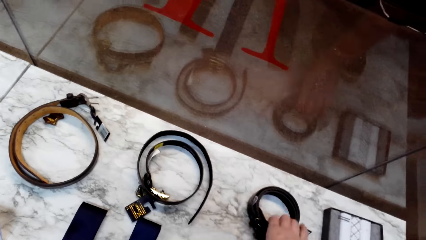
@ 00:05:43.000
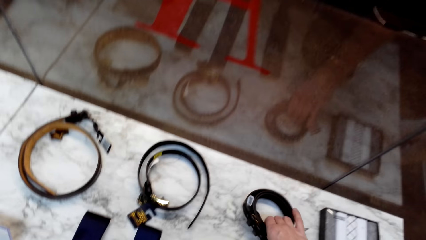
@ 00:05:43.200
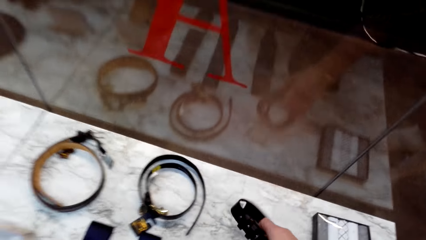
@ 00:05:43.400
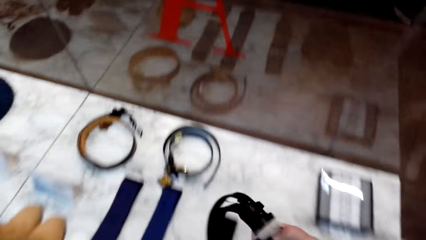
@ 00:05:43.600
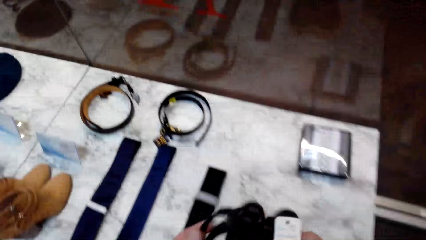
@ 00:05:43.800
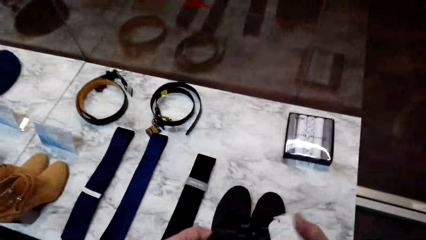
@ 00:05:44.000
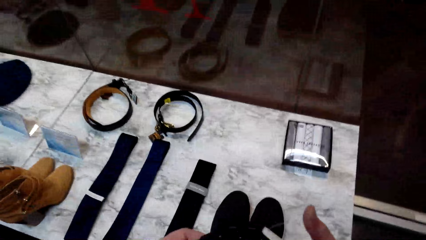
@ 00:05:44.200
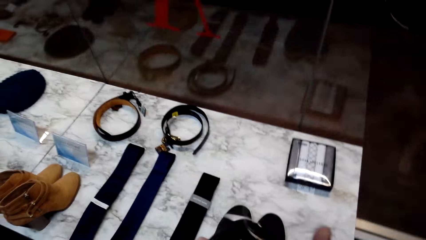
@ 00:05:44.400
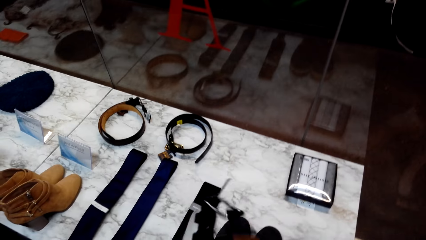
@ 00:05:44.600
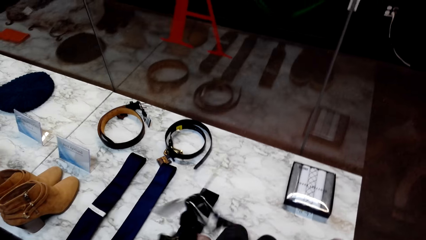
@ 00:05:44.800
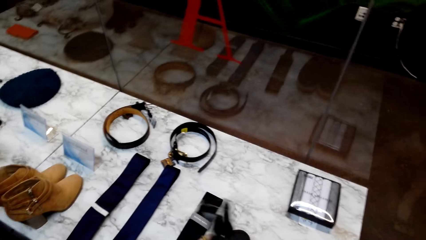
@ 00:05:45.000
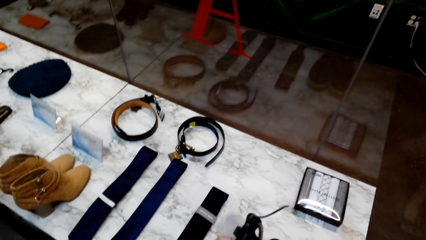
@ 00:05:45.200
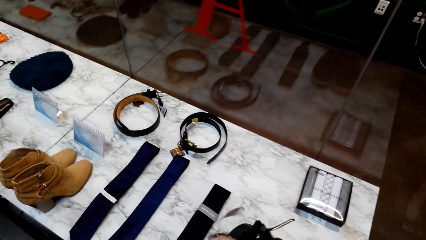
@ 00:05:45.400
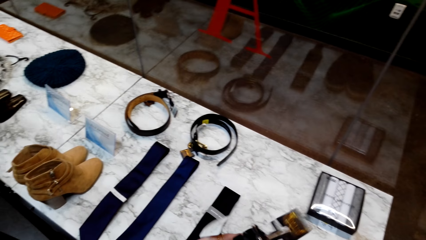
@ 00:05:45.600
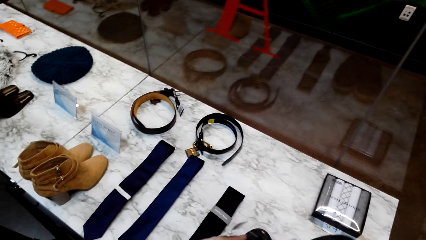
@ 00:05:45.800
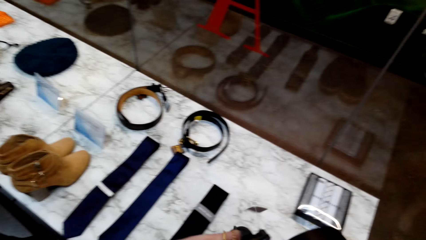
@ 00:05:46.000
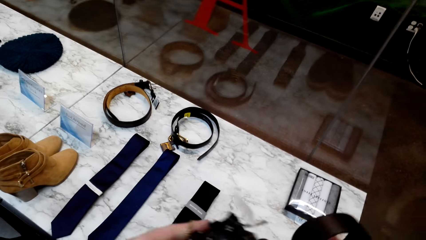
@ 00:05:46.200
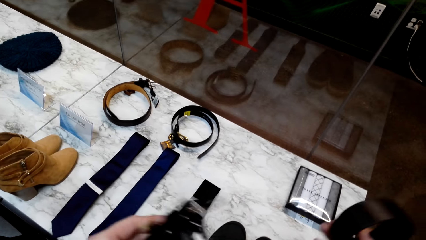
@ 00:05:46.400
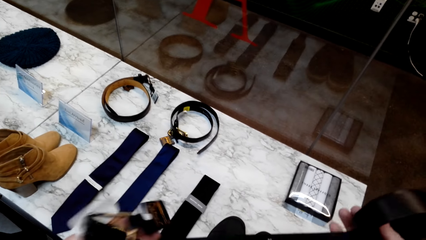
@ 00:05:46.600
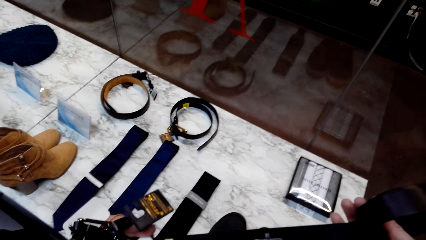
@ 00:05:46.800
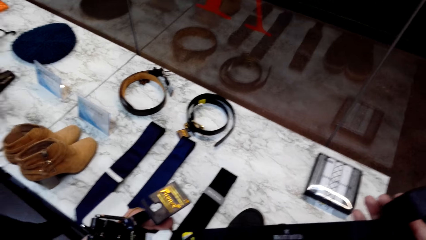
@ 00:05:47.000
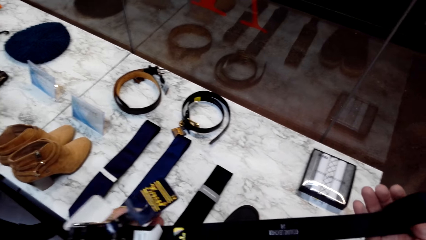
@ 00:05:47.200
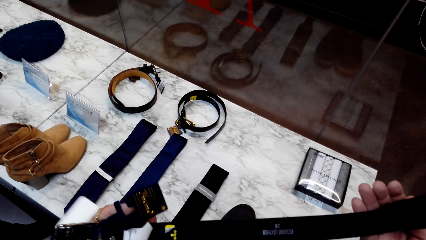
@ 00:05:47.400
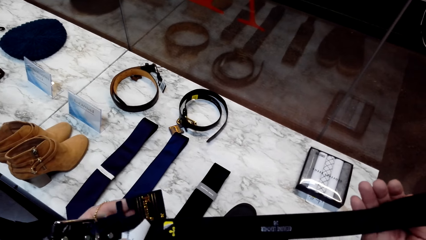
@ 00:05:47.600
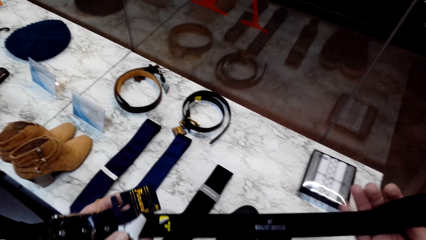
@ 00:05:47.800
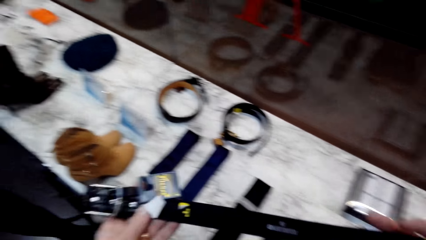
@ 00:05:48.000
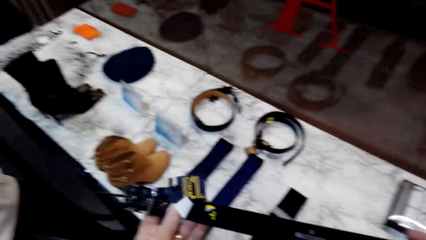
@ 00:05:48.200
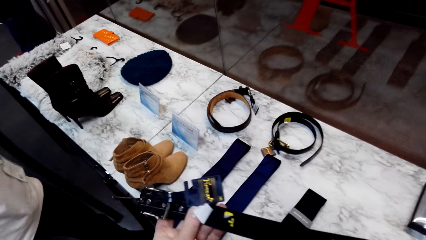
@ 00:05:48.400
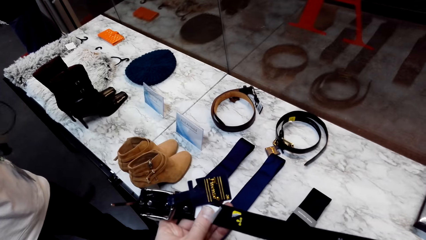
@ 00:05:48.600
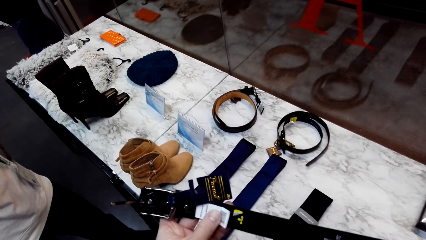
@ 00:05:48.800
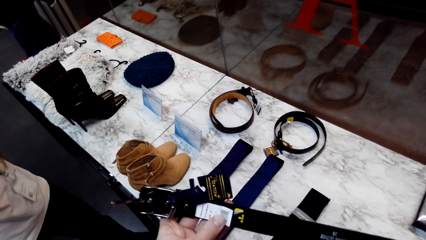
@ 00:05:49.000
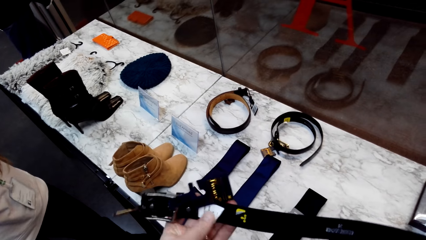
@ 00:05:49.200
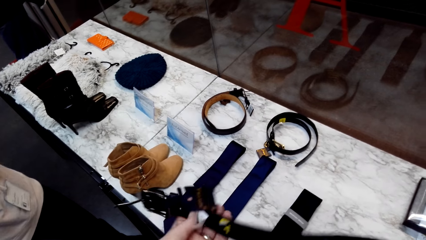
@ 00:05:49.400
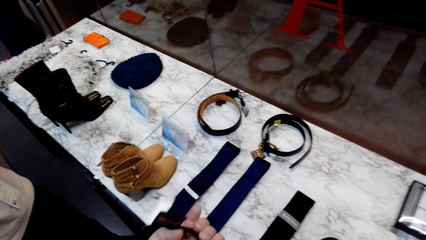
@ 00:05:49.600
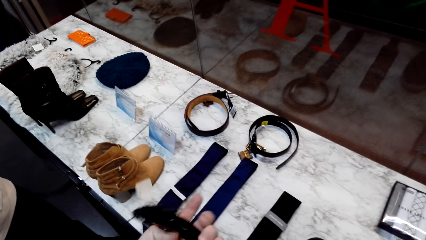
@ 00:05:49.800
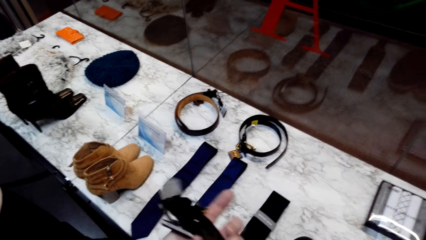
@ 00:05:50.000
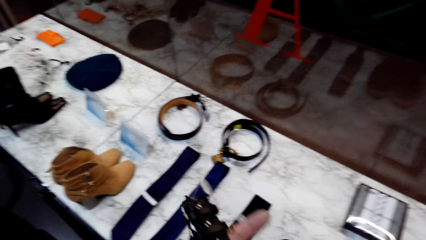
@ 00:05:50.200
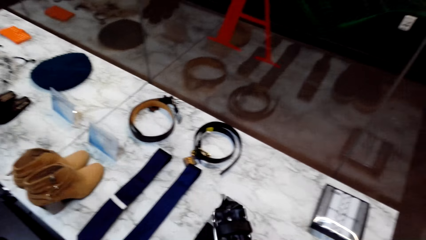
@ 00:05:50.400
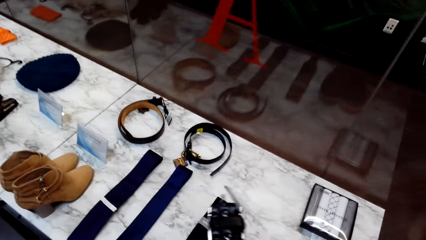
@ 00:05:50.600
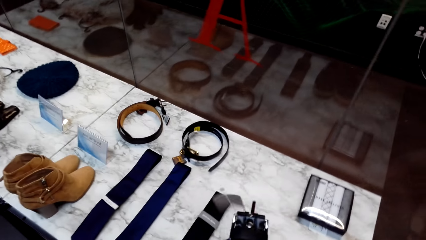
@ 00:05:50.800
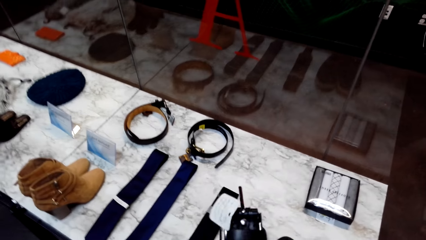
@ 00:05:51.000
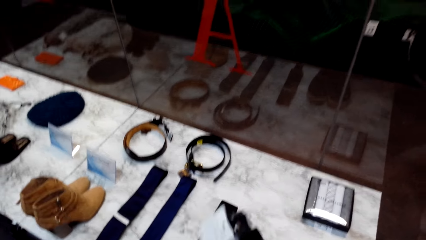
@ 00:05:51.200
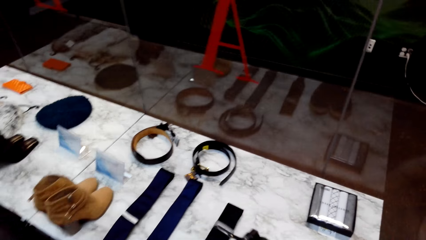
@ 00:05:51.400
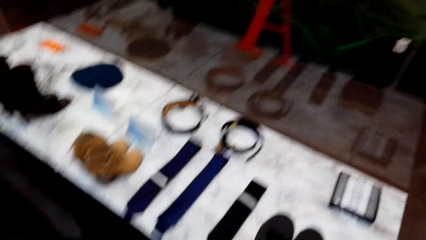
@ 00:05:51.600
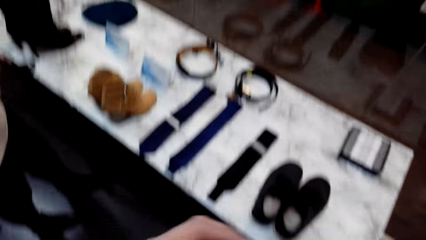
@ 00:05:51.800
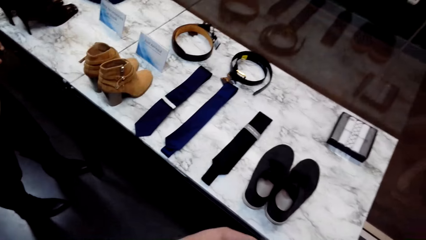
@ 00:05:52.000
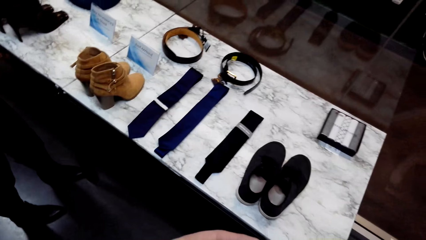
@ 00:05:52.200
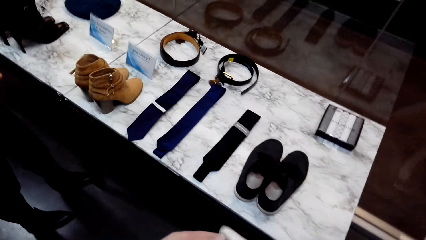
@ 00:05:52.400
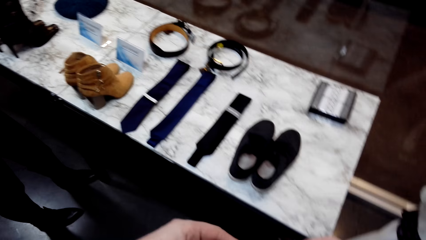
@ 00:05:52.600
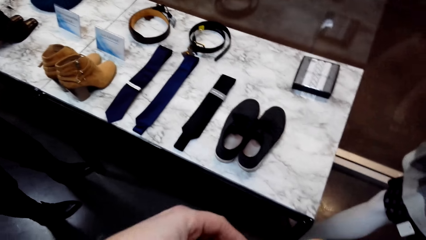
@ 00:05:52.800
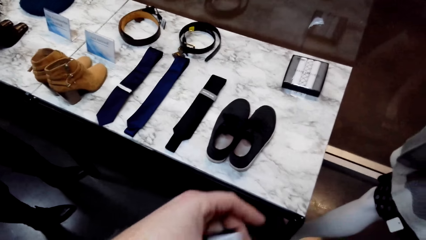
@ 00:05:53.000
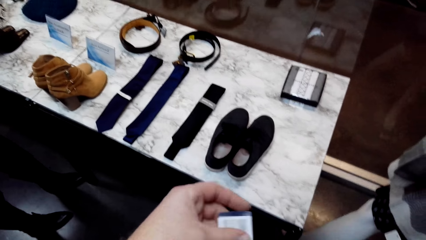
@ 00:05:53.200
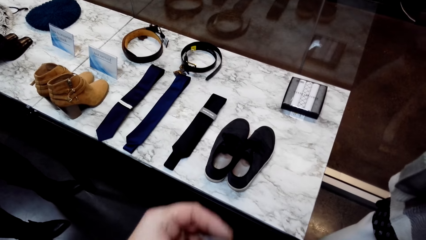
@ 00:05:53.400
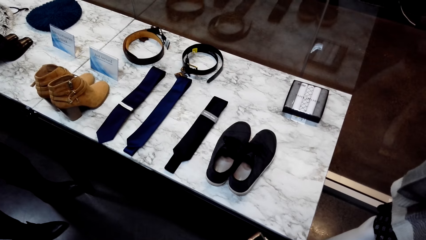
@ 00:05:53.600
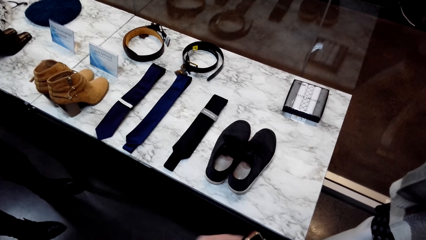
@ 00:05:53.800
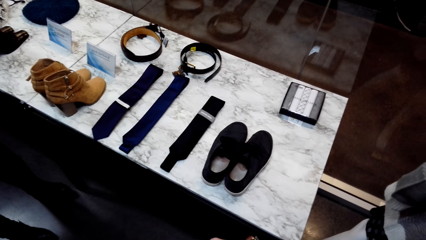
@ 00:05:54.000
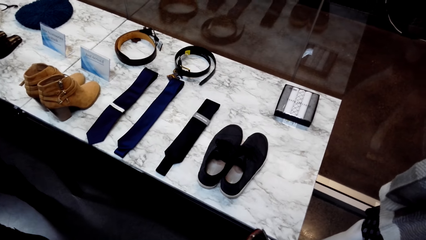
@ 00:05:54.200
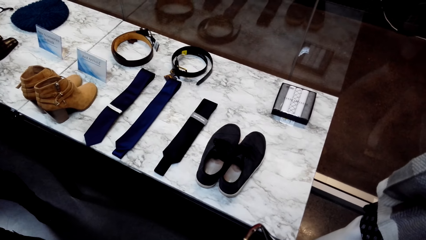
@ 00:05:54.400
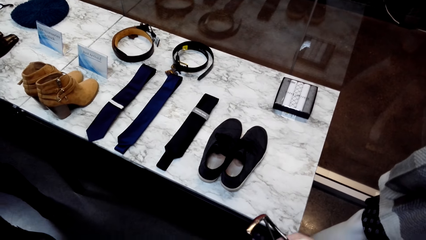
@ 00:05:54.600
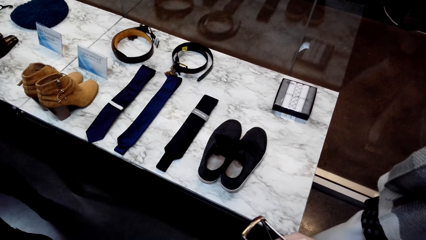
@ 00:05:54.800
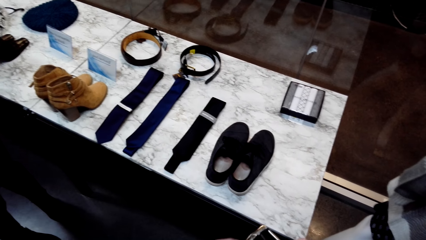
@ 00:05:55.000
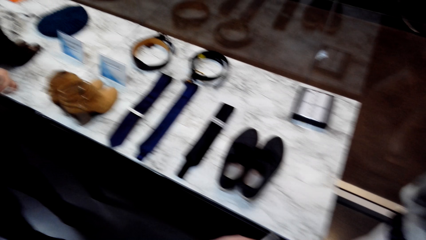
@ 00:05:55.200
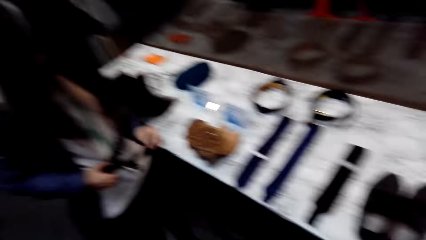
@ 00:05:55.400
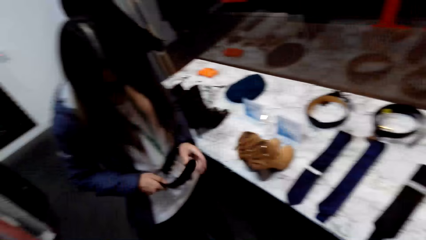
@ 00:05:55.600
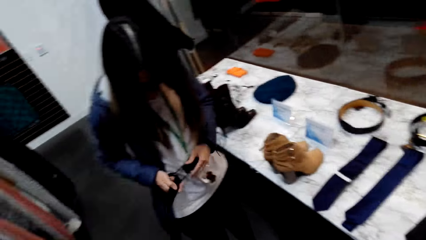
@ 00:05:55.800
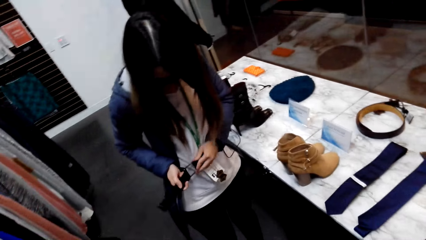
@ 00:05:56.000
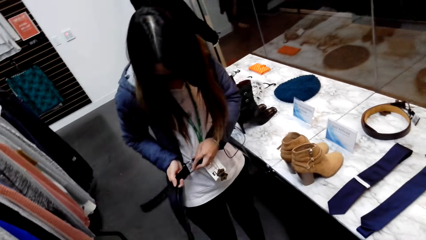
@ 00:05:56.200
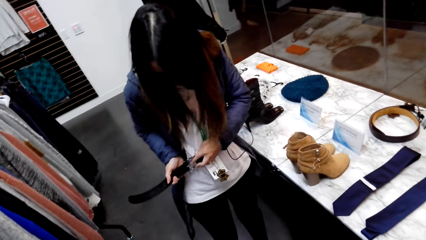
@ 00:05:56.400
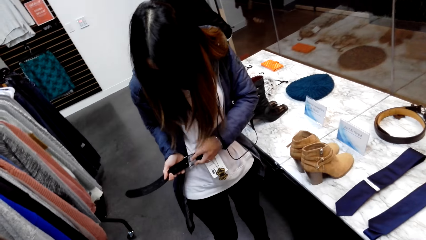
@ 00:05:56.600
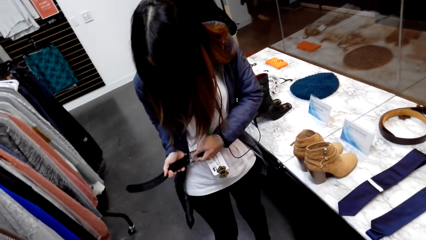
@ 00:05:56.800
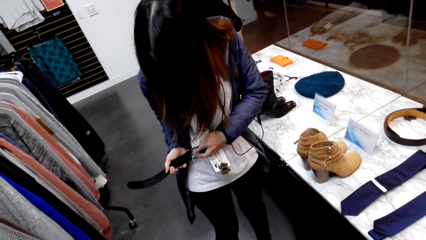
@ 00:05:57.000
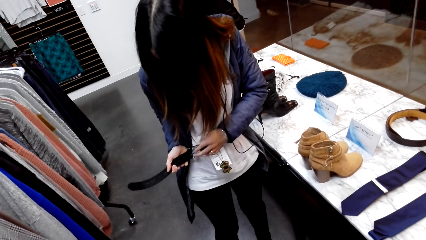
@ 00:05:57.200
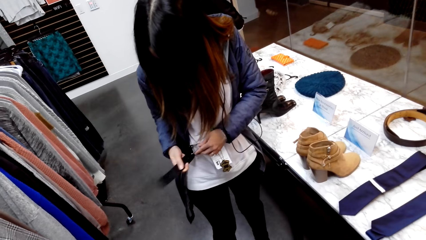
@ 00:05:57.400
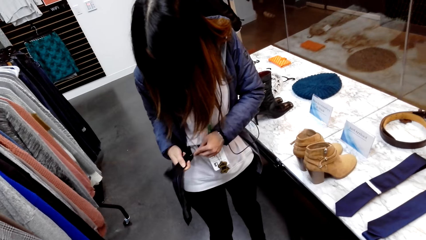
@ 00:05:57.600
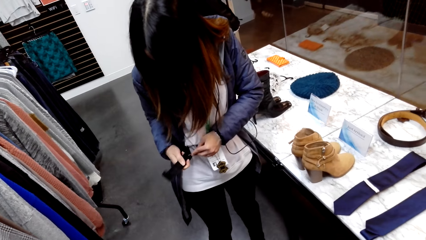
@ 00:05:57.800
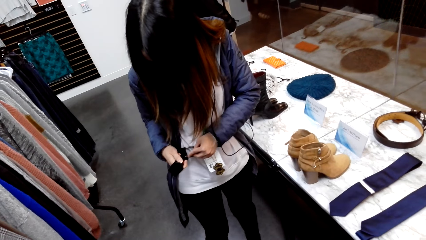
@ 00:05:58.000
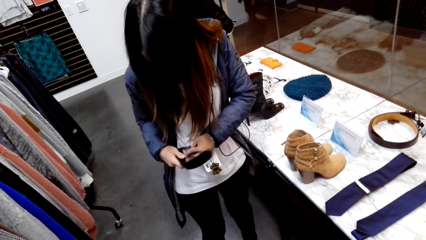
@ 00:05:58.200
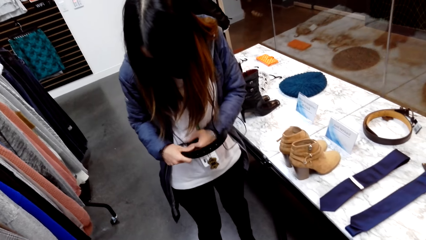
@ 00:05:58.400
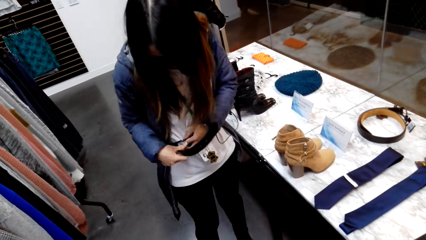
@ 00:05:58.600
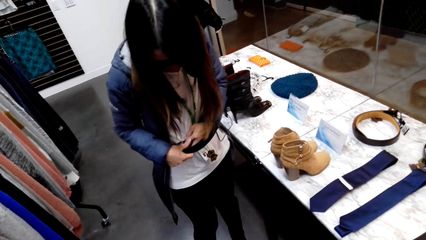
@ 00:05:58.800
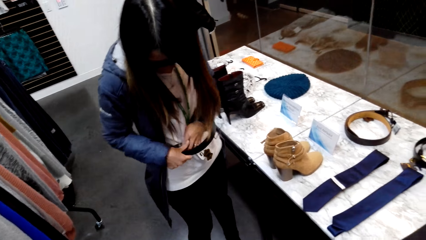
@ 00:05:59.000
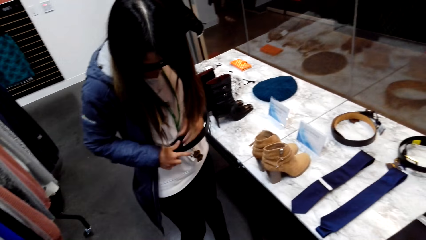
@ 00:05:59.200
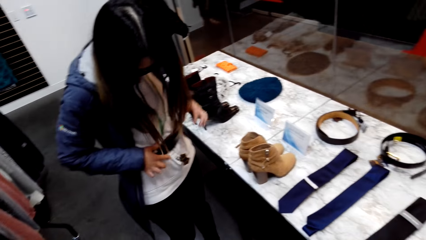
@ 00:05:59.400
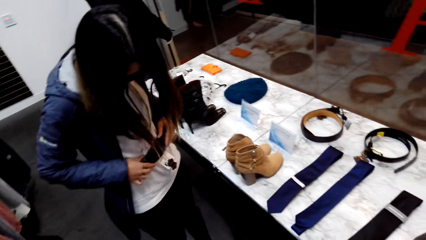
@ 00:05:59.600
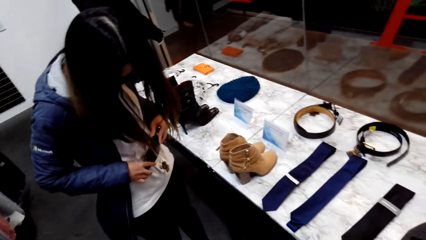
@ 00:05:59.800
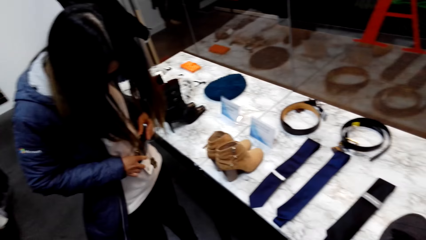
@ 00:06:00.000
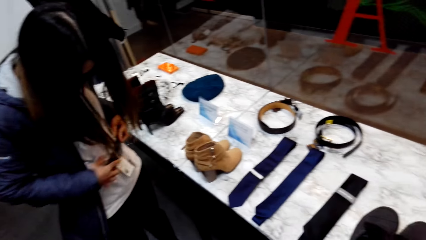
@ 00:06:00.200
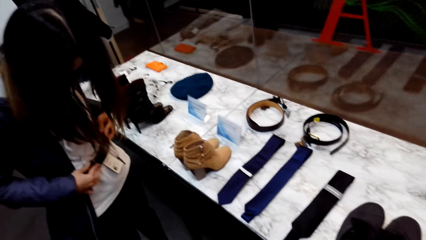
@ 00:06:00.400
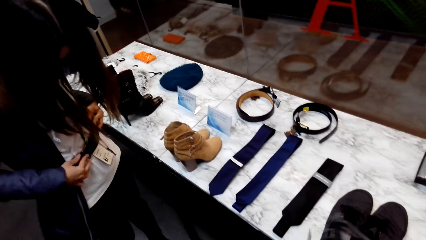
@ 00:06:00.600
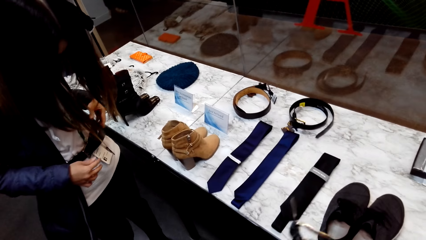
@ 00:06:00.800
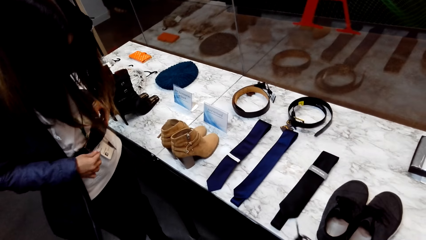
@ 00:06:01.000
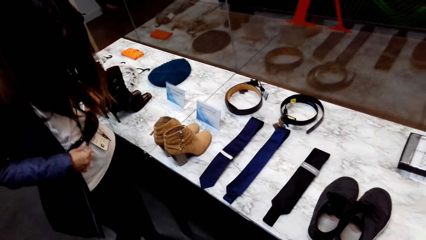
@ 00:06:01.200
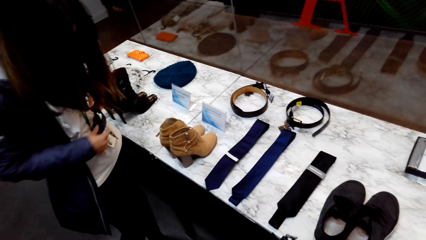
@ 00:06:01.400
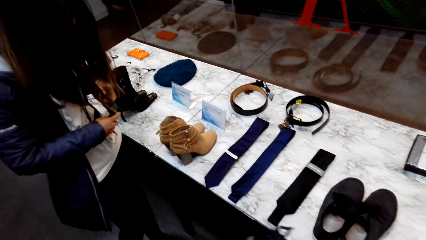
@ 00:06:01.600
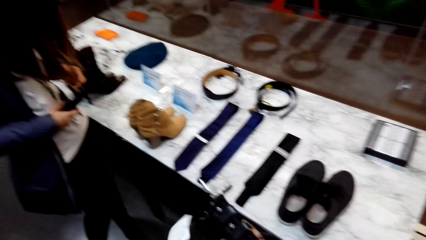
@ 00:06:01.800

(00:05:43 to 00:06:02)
The camera wearer looks at the belt. A woman wraps the belt around her waist. The woman closes the belt on her chest.
